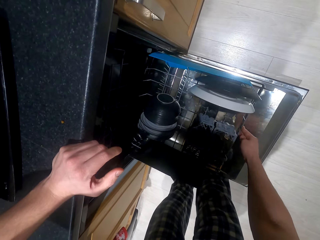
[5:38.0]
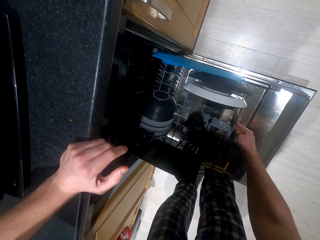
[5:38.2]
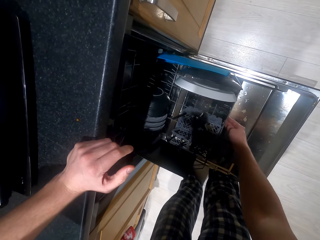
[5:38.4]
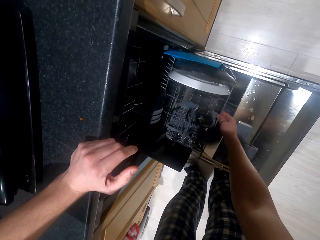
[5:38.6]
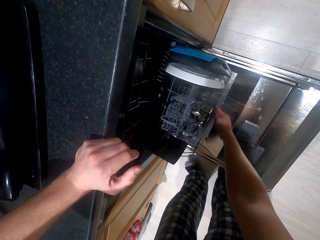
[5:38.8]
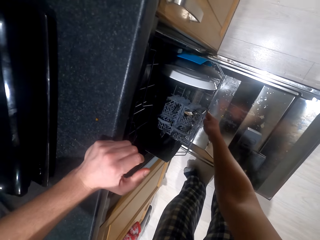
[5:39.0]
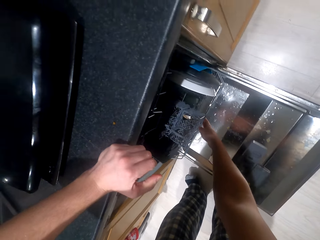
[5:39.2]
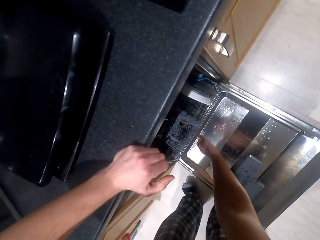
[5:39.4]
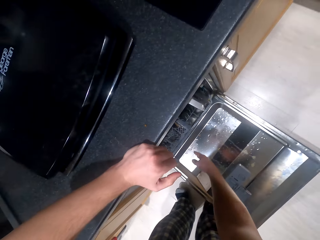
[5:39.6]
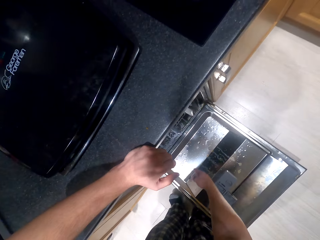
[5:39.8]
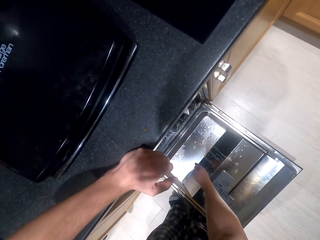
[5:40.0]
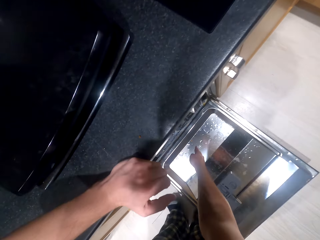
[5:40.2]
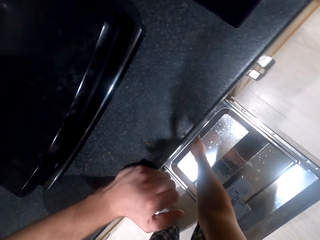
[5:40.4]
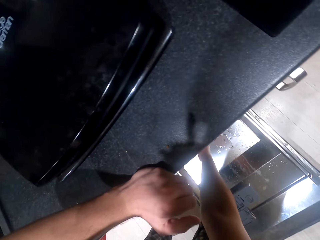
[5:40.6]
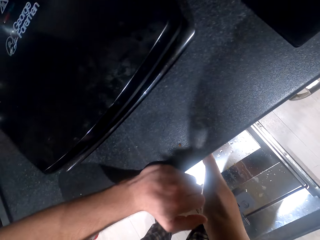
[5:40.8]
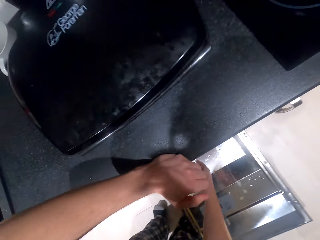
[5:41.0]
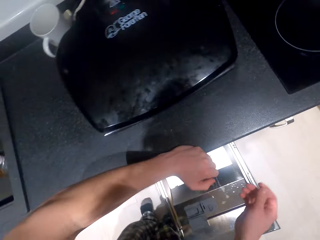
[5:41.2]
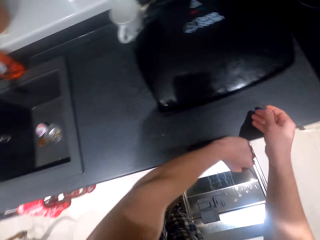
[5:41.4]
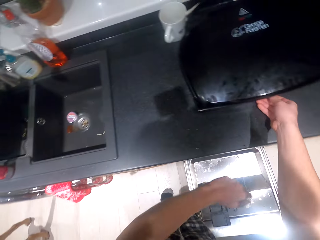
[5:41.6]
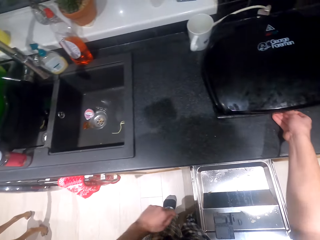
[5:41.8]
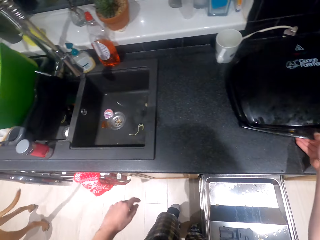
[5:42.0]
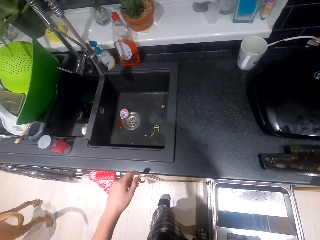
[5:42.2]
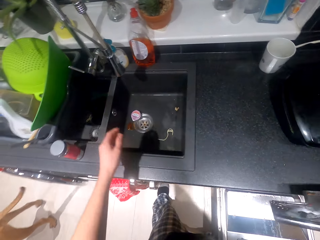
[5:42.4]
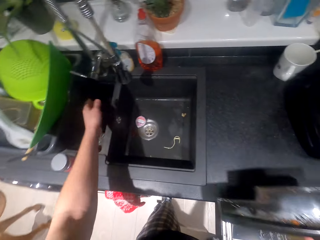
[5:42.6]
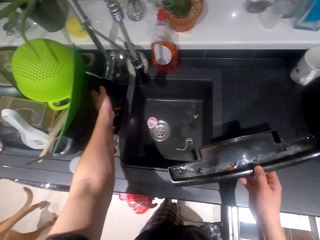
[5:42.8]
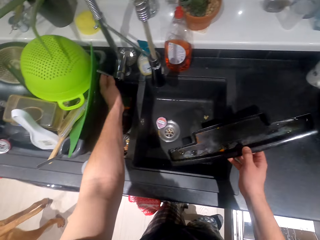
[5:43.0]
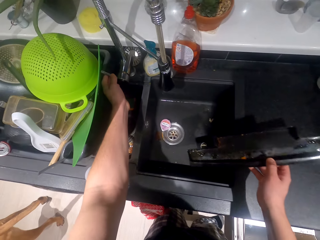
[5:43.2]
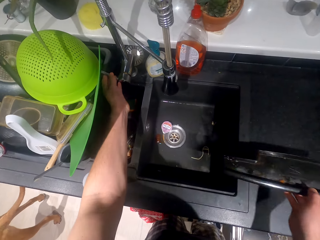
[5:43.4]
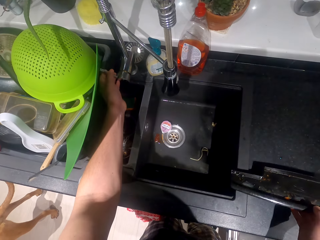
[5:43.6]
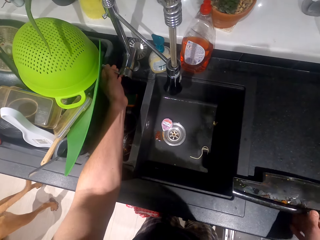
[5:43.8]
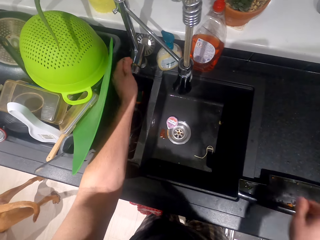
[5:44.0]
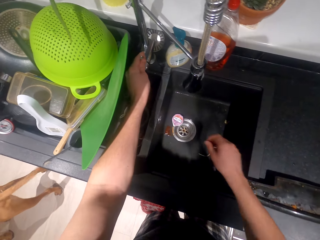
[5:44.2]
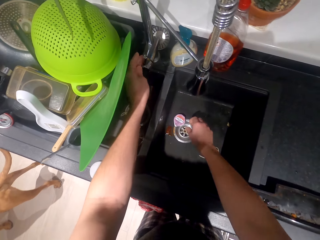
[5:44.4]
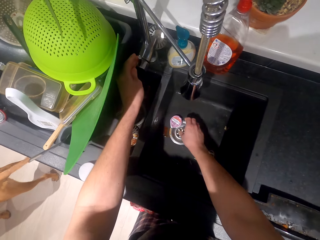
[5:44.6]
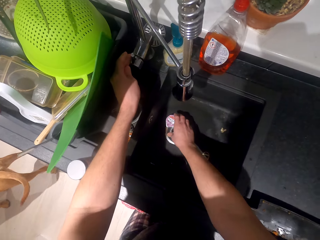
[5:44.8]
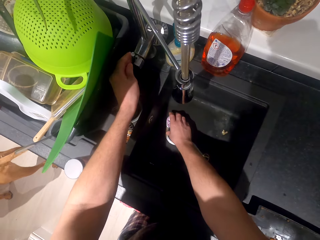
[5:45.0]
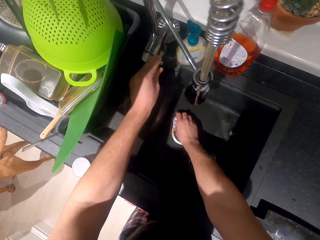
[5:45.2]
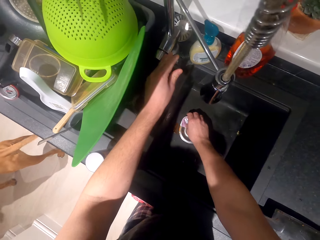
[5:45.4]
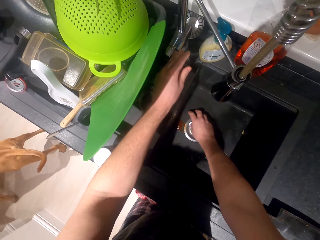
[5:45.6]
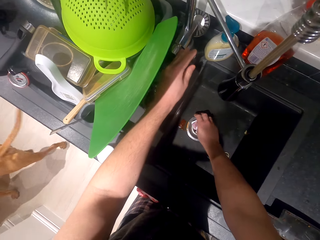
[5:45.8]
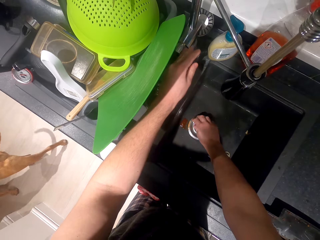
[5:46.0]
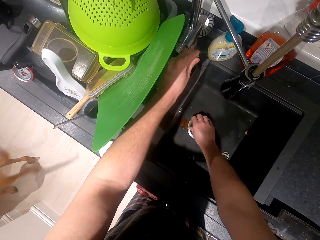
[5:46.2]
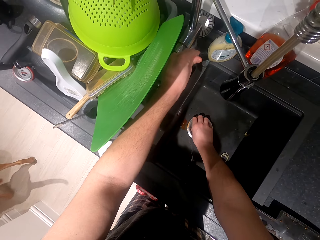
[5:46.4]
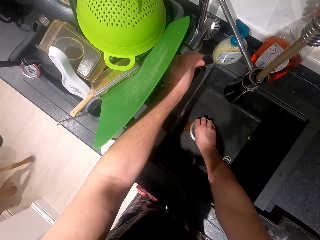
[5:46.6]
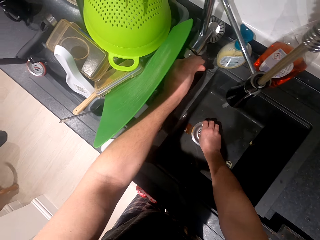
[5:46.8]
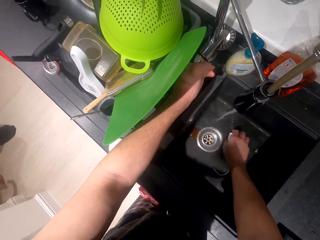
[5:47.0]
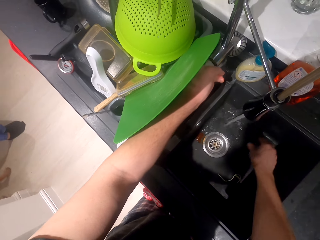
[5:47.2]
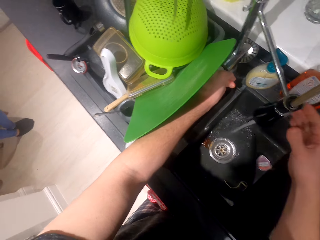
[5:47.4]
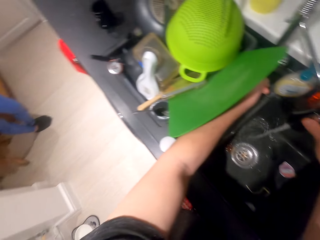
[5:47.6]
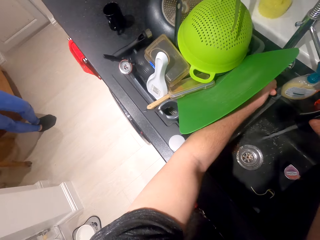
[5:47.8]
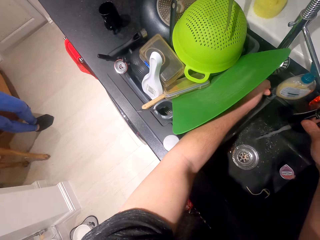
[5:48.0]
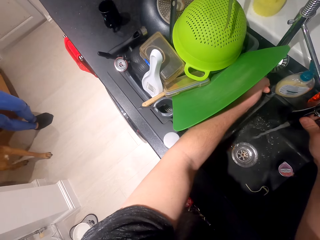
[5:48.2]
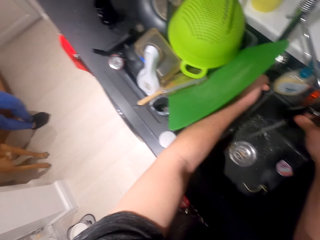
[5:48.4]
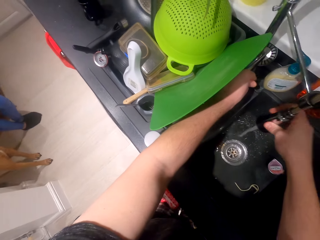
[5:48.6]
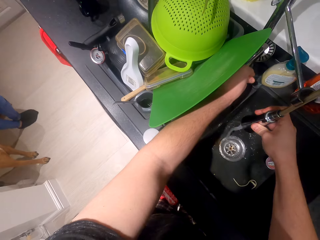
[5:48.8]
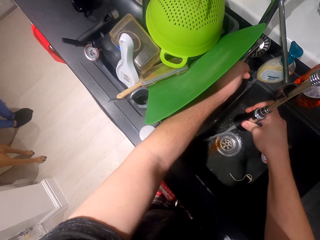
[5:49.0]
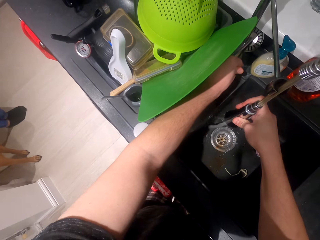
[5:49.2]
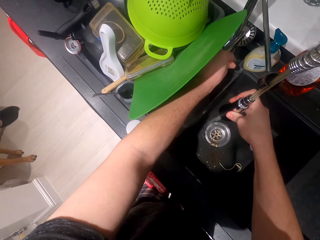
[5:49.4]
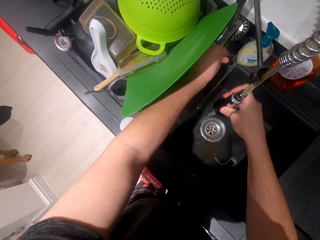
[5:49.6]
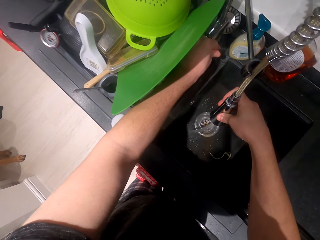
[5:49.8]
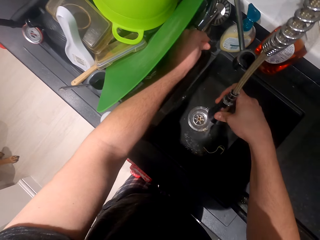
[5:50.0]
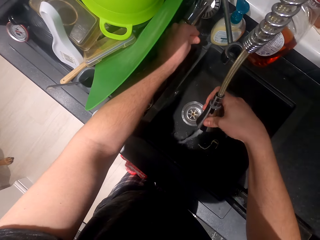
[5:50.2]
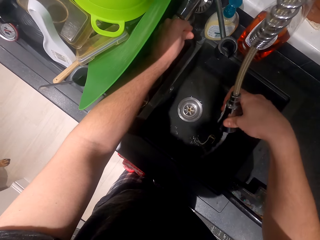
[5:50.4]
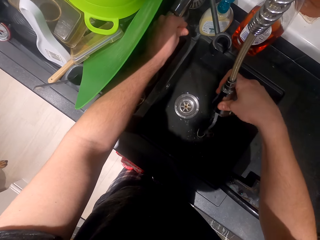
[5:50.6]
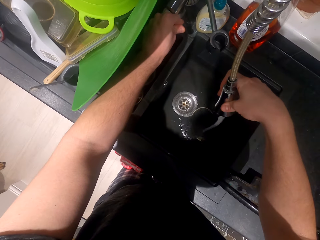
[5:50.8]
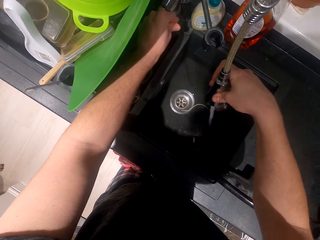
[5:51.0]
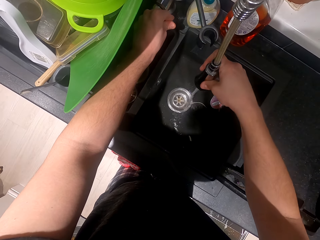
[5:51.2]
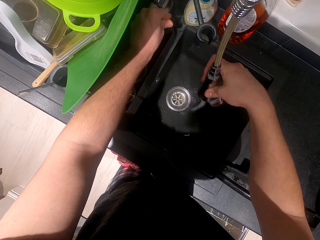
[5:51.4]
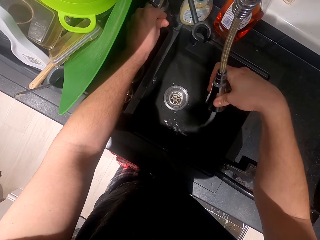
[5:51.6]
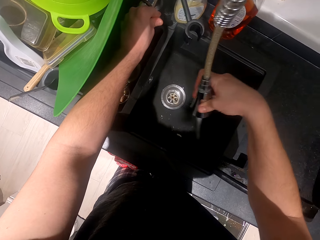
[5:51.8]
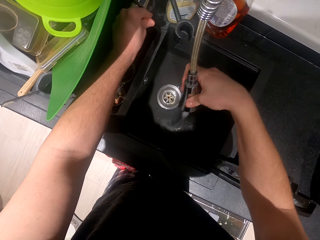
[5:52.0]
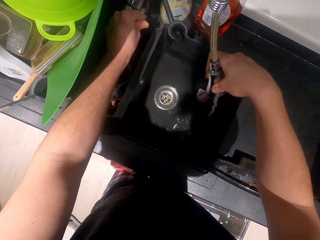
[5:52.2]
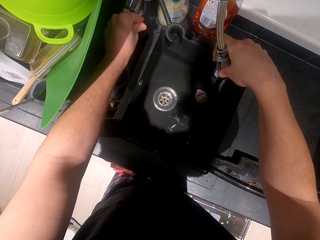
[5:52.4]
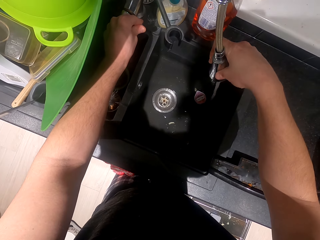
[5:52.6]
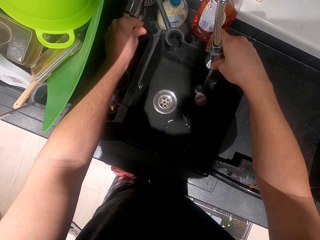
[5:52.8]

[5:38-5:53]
The camera wearer closes the utensil holder. They pick something, open the water tap, and put the object on the counter top. They move the paper on the sink. They hold the tap. They wash the sink with running water.

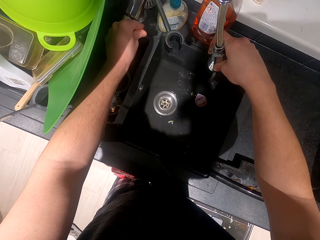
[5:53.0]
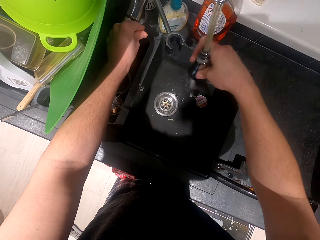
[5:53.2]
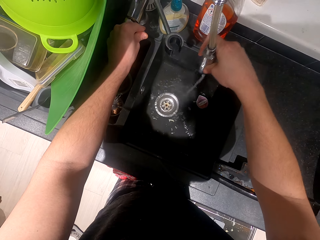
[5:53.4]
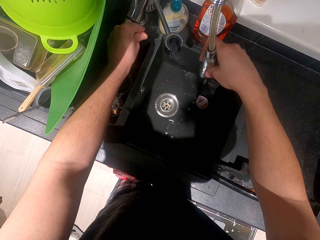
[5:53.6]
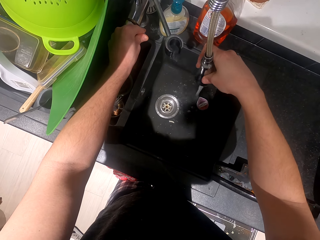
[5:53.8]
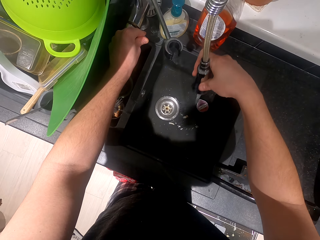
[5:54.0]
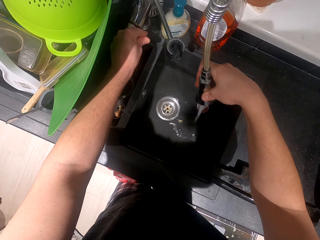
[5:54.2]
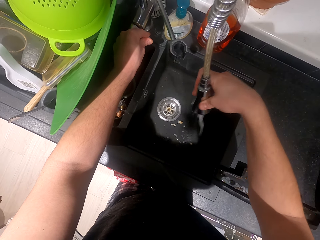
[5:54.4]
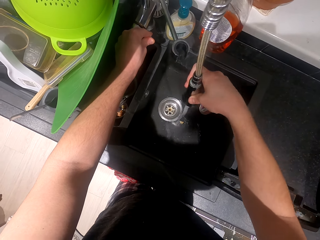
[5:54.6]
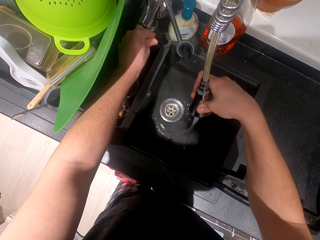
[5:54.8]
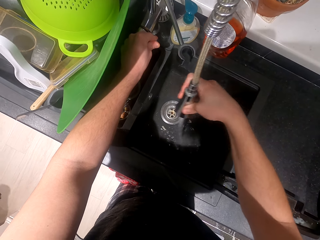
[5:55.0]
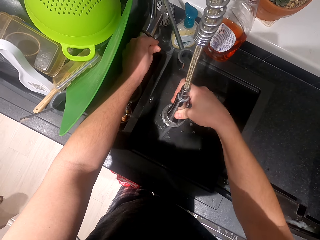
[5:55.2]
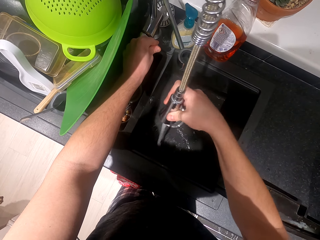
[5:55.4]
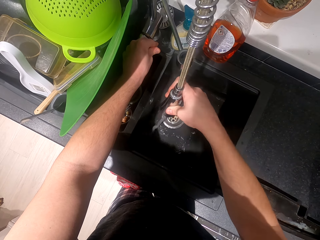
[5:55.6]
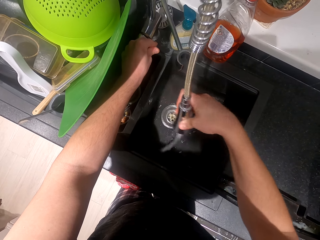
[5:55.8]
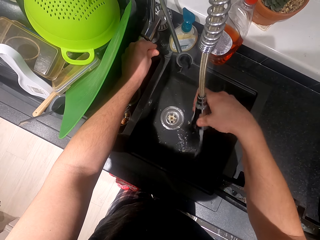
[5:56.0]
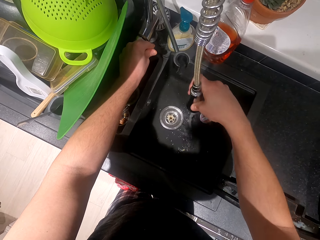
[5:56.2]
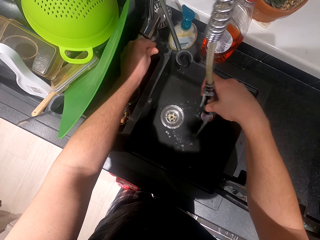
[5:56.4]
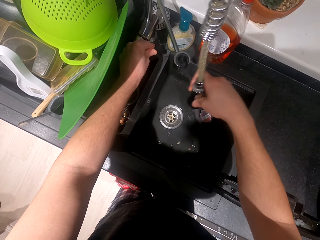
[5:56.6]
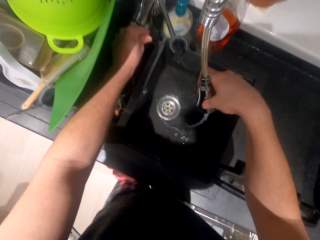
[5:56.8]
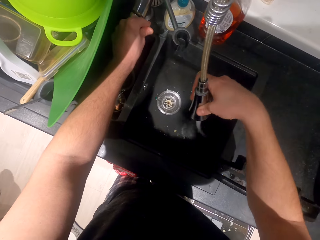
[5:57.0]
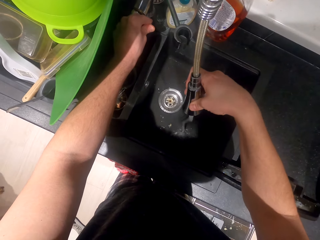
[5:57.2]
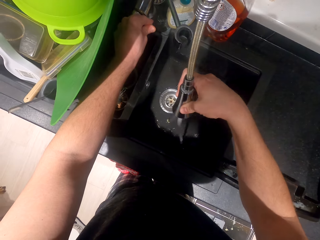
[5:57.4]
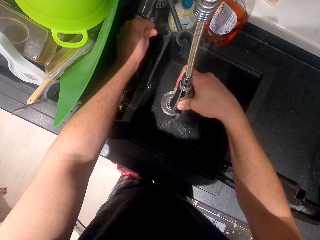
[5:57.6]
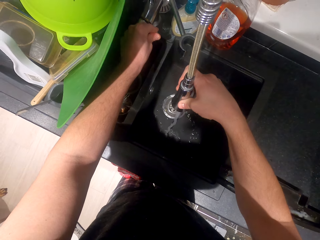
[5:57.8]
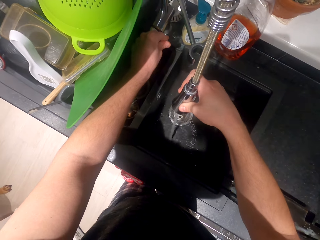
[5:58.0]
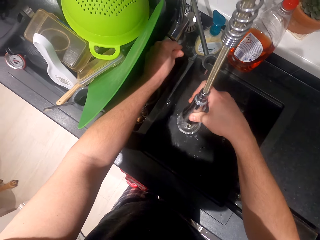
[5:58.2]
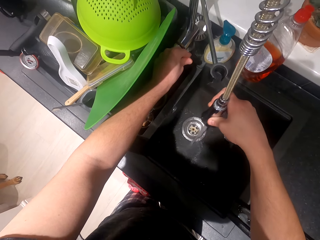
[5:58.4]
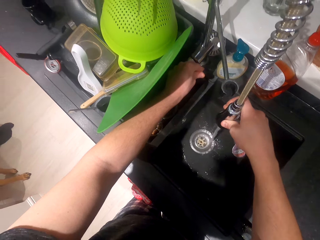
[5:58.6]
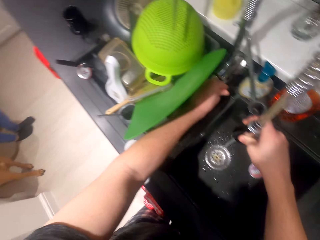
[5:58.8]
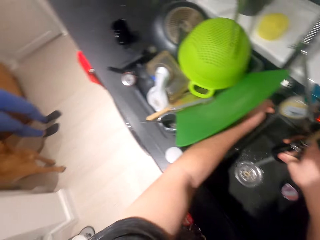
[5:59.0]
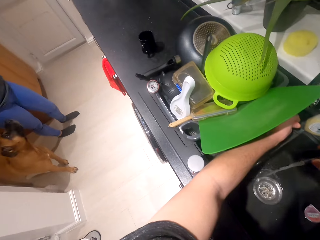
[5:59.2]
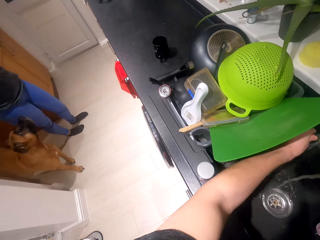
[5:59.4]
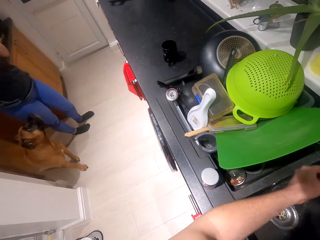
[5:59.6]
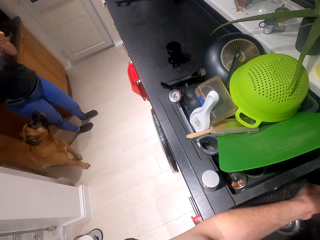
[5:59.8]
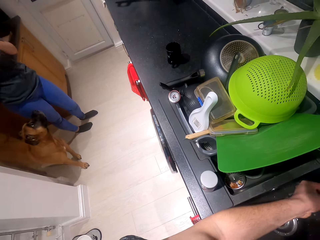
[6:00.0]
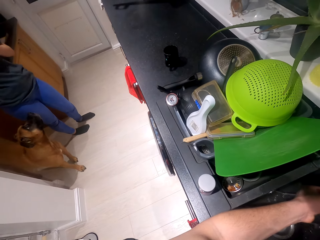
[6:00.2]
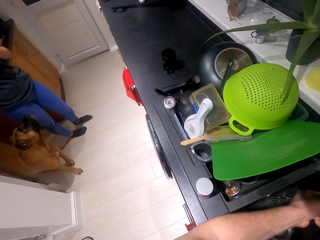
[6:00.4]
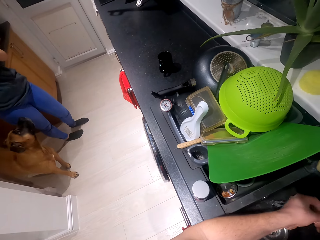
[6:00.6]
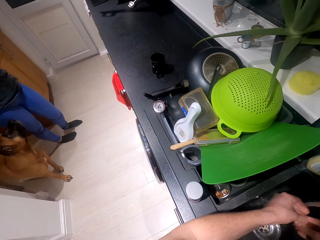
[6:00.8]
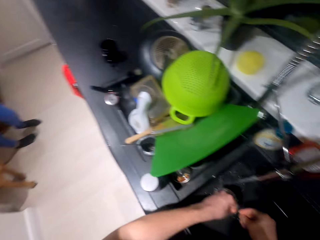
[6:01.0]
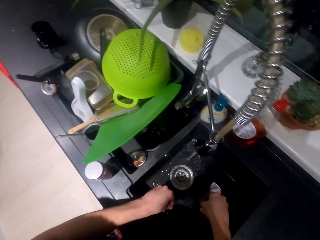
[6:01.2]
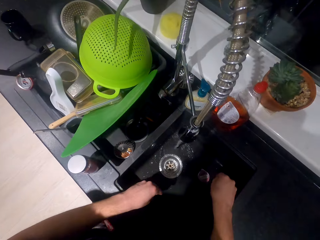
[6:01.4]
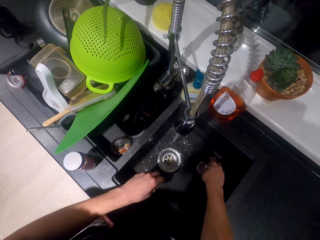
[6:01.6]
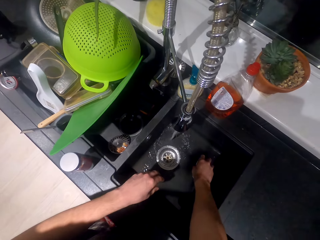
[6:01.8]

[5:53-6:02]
The camera wearer washes the hand.
